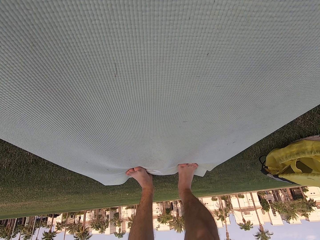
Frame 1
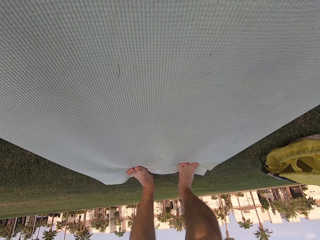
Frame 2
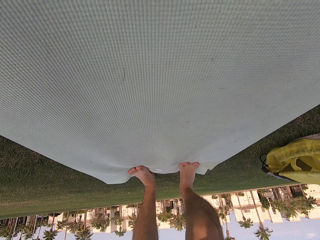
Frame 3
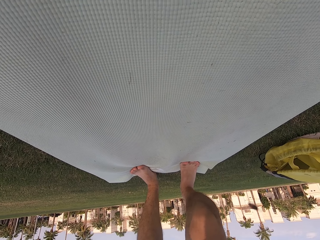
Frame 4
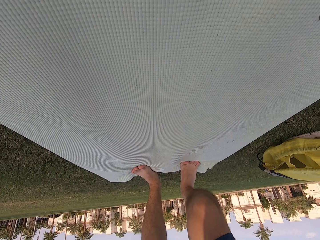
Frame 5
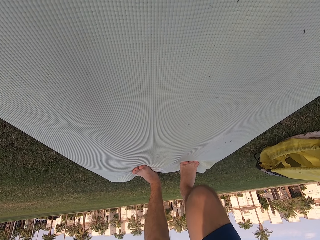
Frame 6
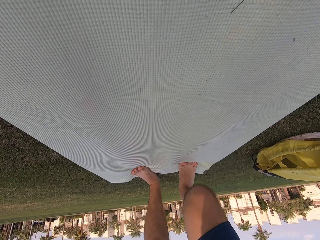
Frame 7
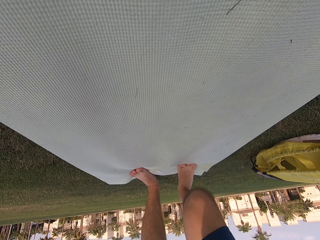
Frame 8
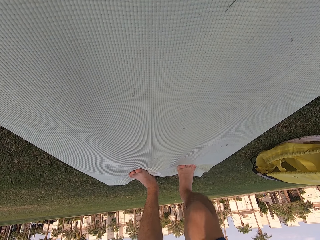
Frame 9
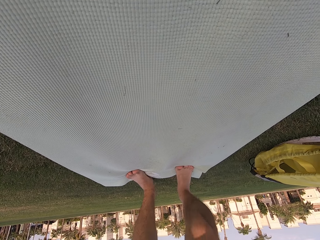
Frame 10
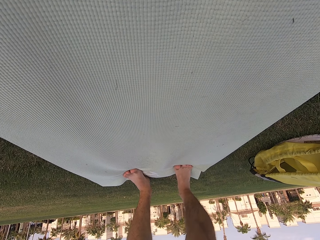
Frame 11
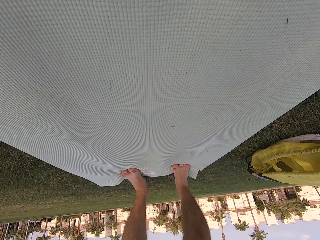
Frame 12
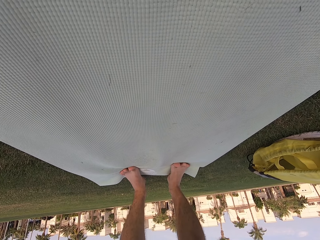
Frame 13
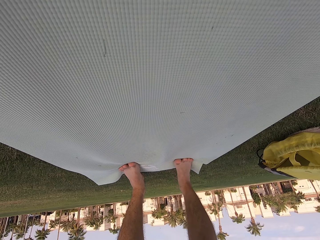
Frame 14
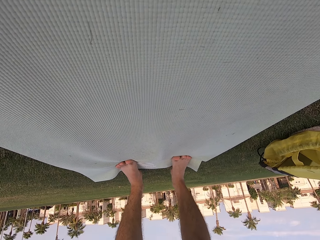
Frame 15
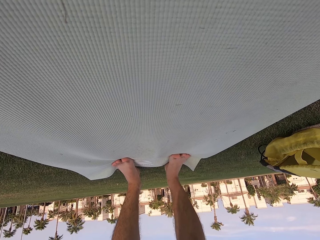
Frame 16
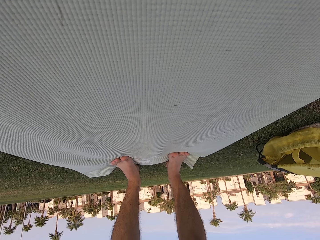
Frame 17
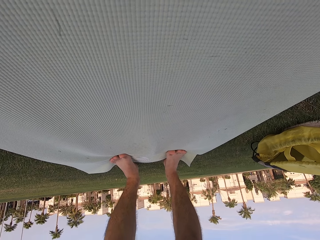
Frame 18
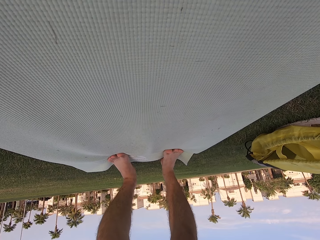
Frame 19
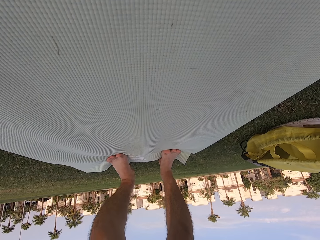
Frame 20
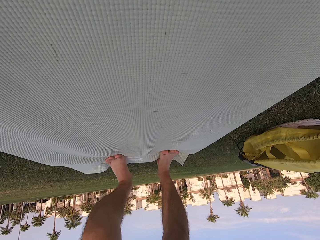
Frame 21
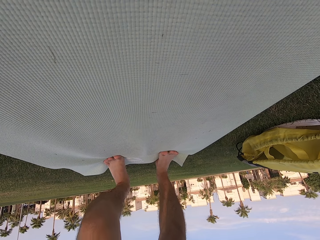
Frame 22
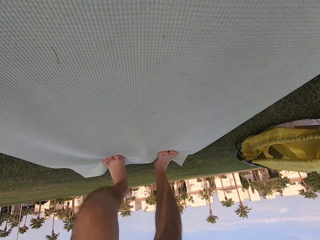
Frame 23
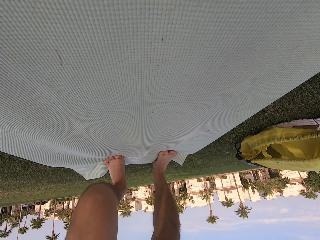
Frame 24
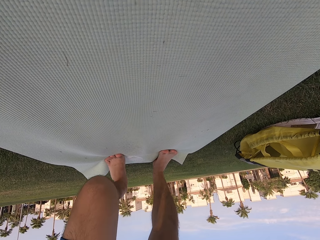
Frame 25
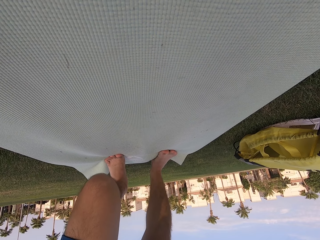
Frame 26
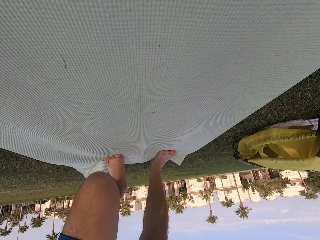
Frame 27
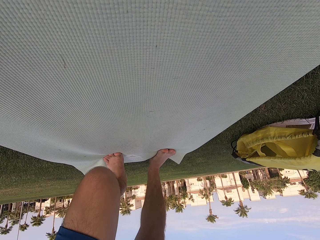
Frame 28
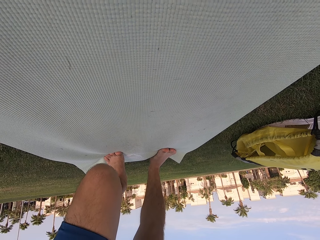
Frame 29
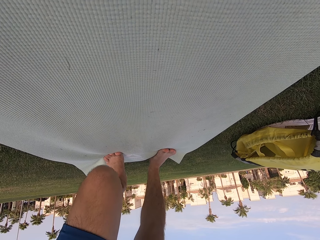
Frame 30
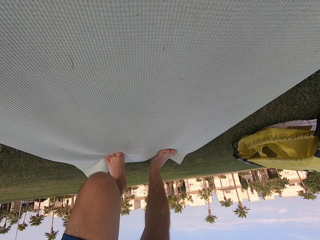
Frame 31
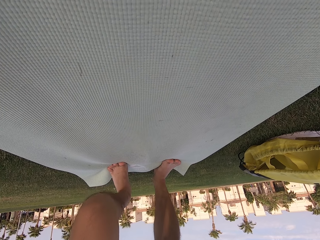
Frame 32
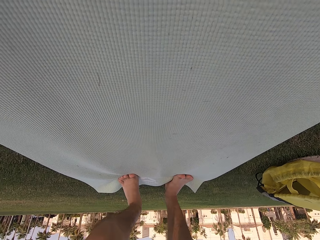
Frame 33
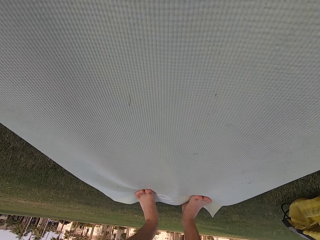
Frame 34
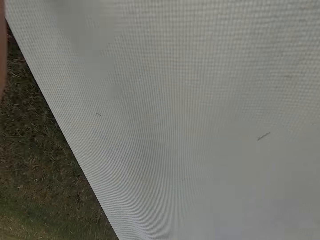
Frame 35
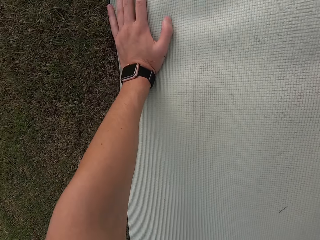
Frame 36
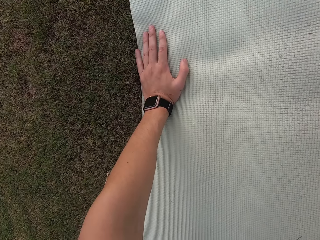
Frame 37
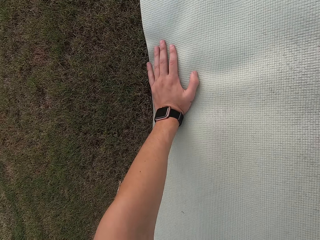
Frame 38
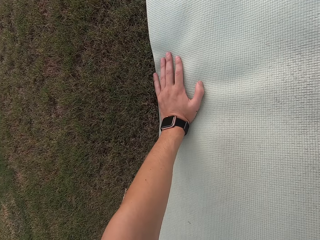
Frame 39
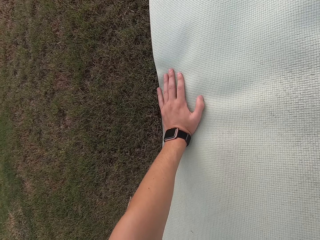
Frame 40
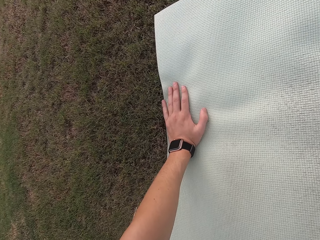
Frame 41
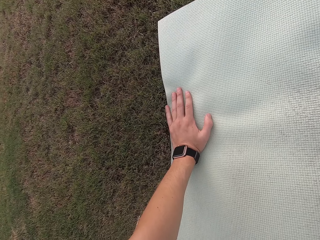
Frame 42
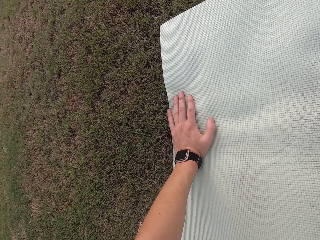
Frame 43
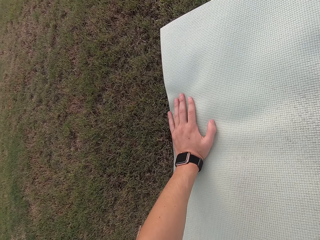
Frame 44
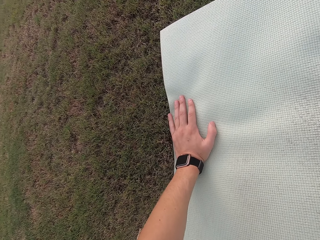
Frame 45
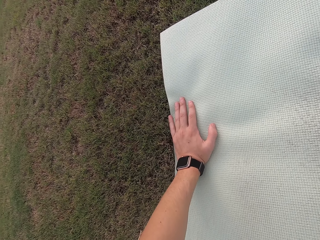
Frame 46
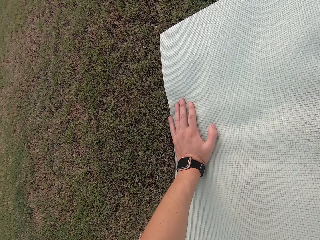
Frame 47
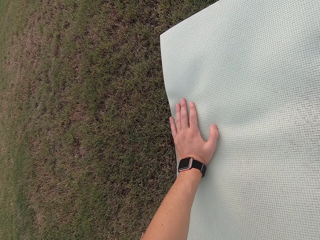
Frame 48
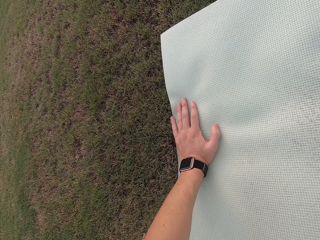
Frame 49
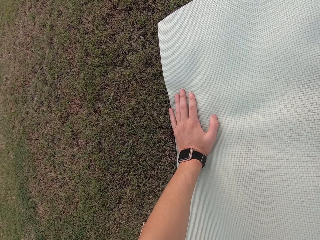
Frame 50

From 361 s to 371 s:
The camera wearer bends his right knee. He bends his left knee.

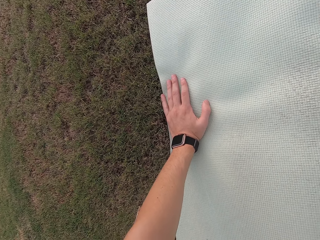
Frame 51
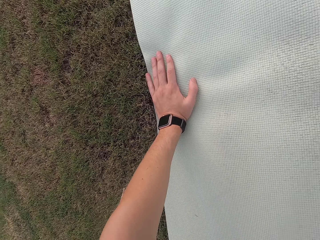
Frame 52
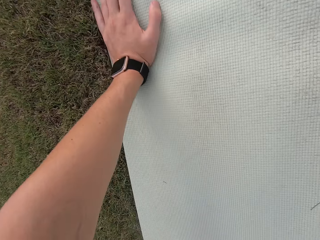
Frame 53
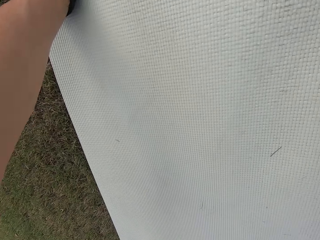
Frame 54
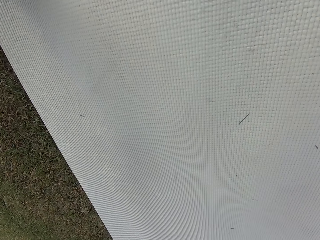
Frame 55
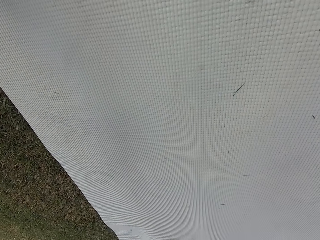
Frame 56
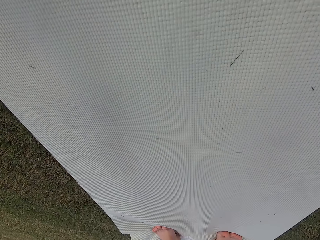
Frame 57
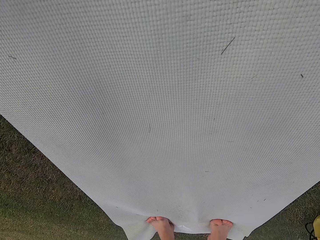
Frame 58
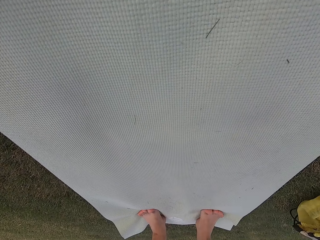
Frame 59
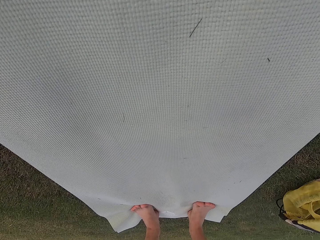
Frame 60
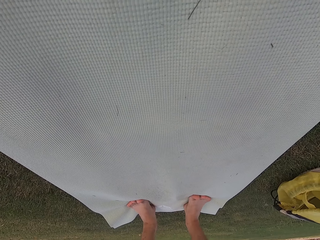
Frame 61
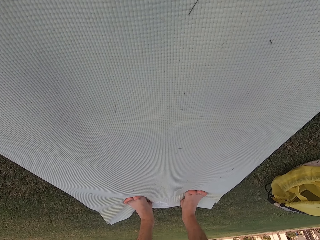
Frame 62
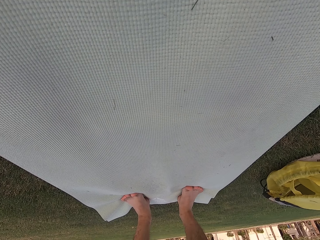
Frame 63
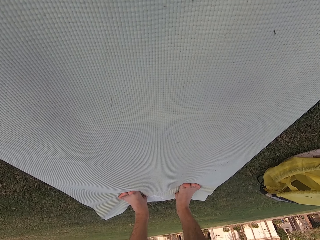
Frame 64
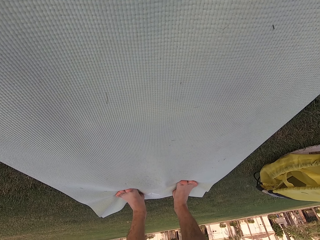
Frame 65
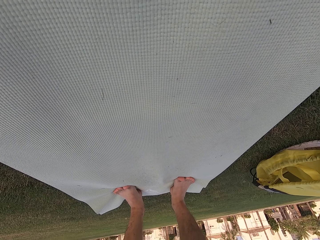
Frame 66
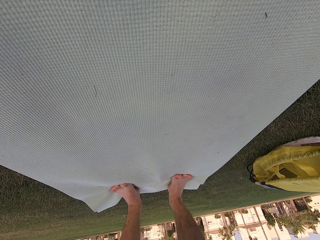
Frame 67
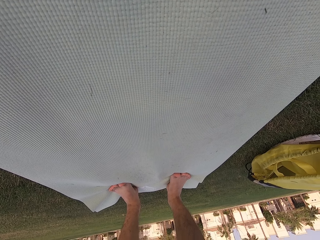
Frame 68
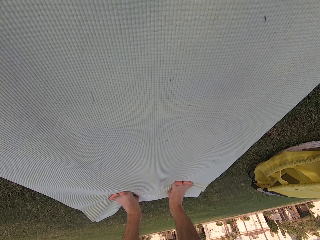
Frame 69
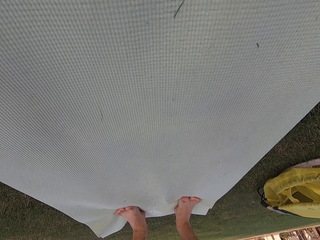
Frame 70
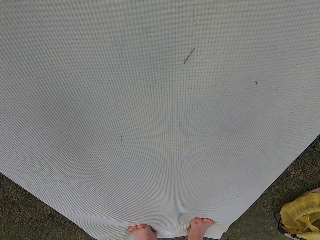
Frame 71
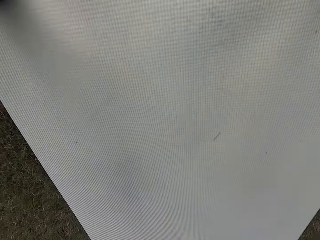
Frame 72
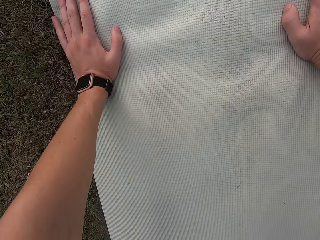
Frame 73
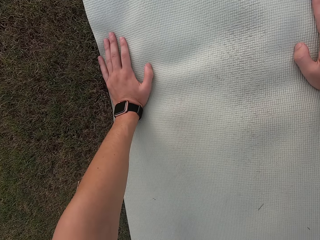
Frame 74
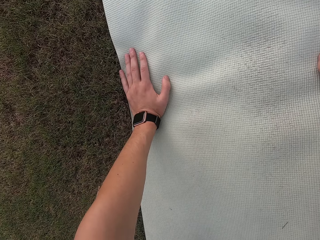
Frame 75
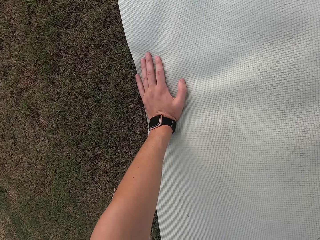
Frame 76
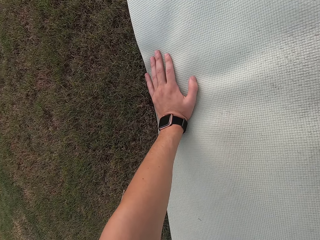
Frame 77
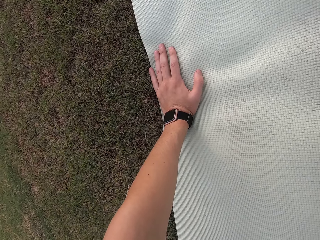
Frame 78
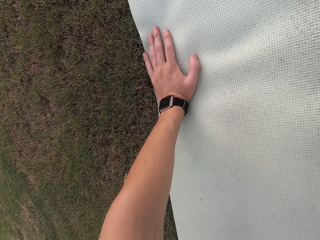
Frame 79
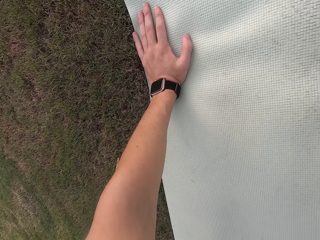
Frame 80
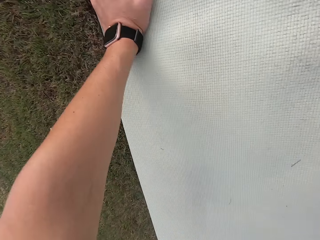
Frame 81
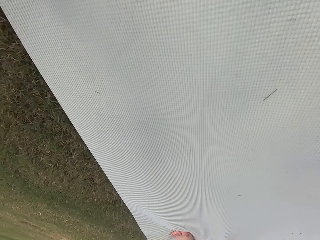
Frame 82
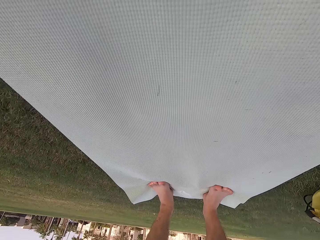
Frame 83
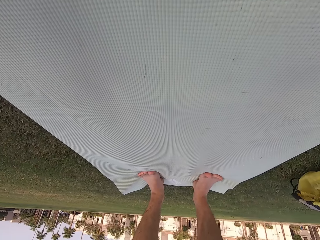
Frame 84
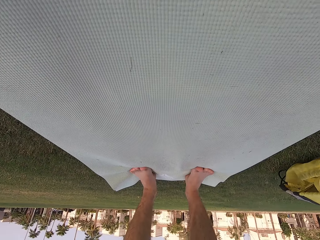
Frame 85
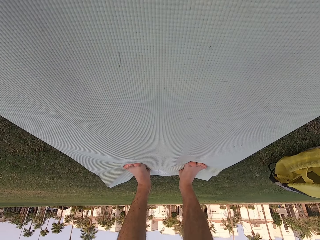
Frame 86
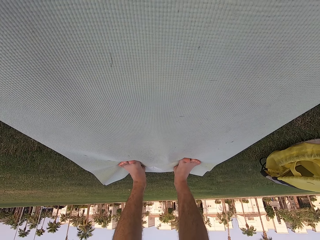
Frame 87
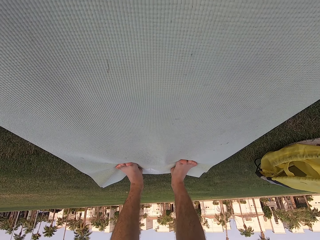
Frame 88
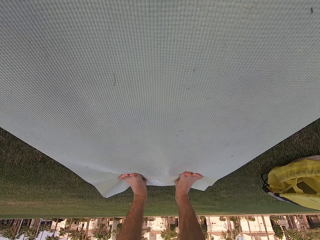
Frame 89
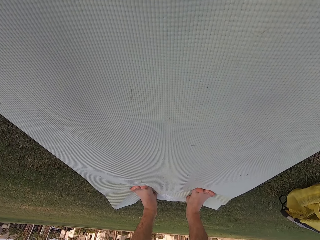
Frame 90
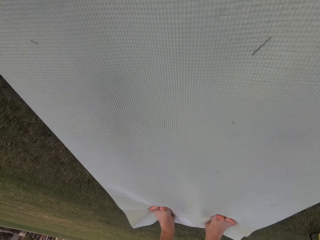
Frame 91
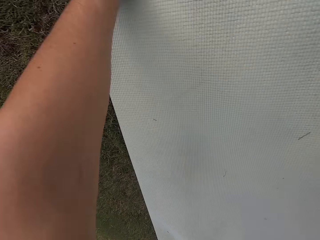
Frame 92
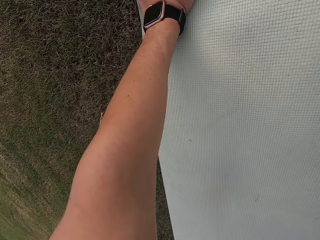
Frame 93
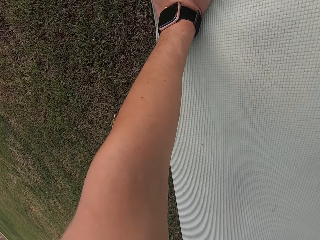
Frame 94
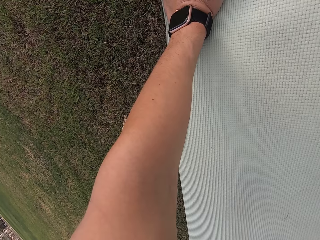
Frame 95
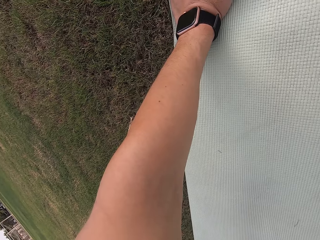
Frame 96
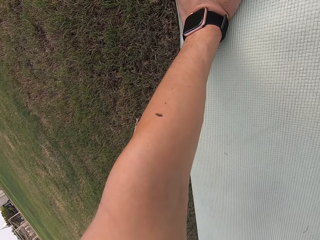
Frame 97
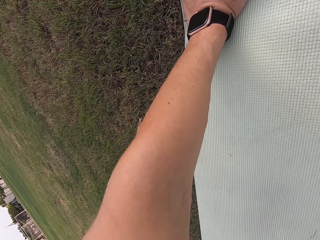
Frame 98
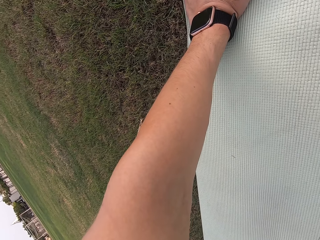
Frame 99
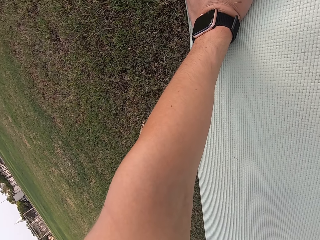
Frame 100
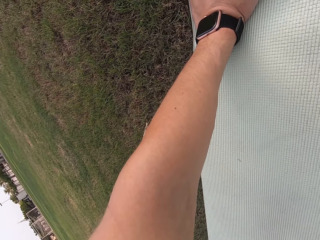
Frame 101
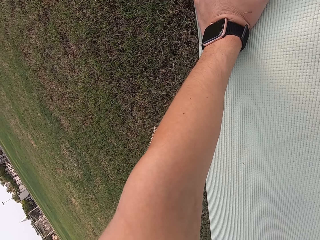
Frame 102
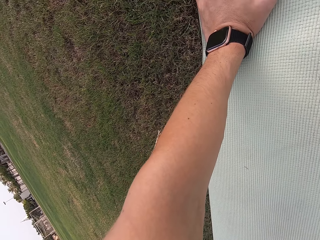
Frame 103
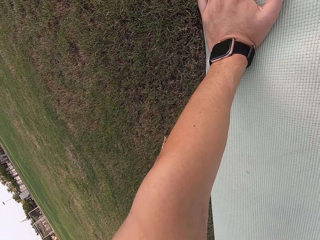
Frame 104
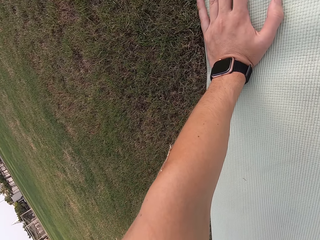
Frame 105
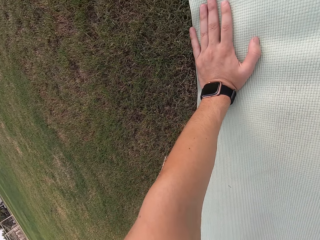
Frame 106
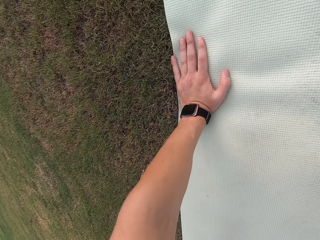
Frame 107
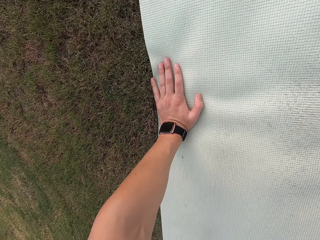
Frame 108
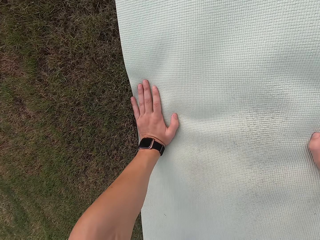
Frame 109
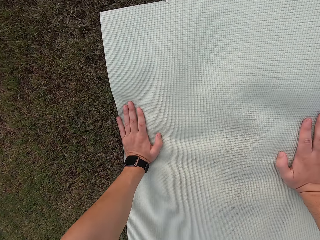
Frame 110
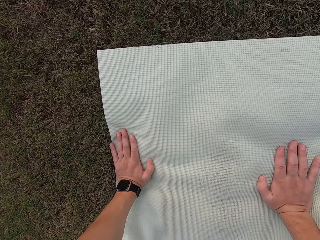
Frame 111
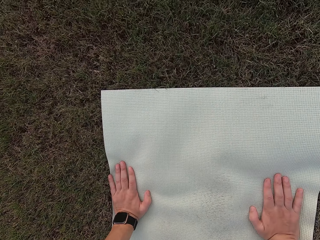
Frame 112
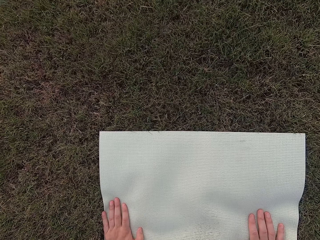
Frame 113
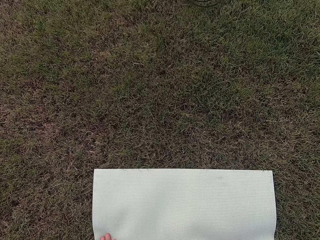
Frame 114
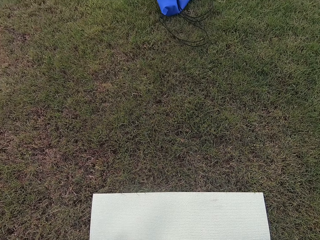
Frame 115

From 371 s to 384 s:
The camera wearer stretches down. They stretch up.
